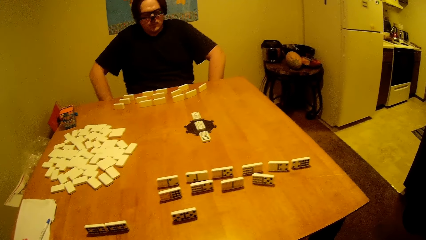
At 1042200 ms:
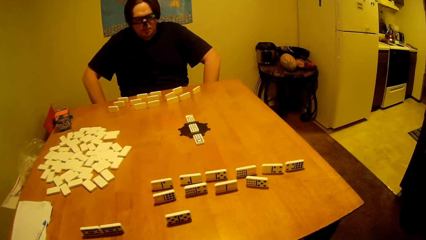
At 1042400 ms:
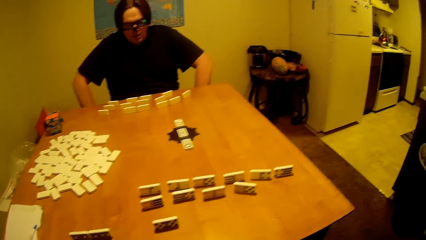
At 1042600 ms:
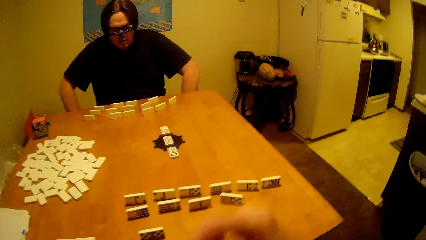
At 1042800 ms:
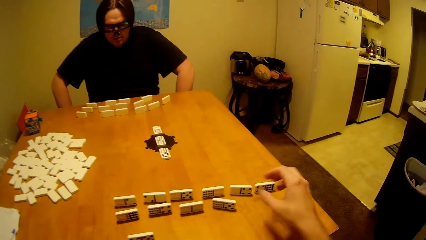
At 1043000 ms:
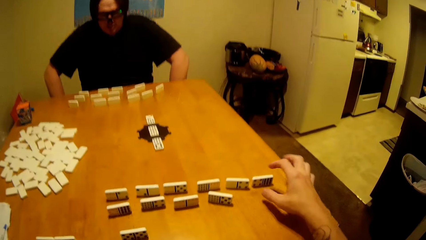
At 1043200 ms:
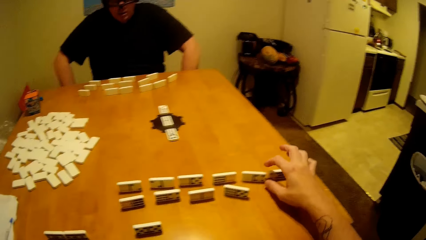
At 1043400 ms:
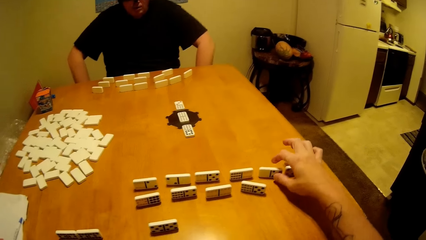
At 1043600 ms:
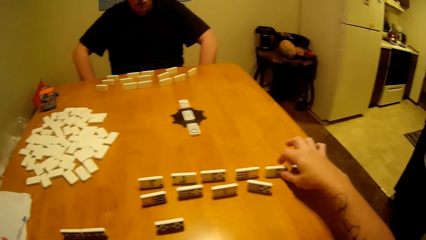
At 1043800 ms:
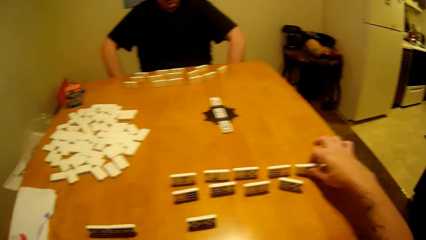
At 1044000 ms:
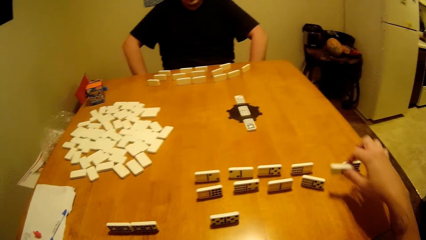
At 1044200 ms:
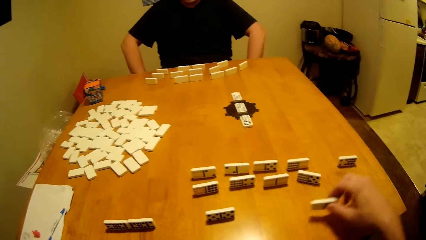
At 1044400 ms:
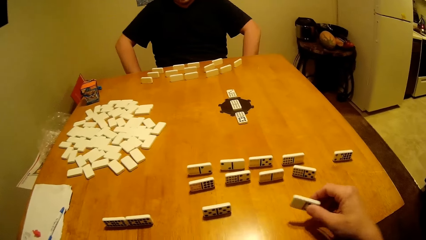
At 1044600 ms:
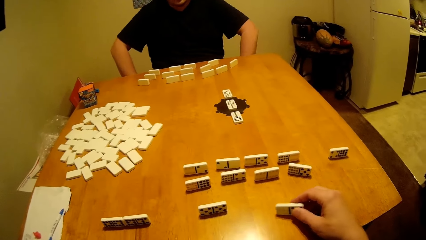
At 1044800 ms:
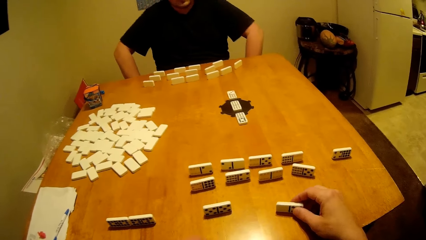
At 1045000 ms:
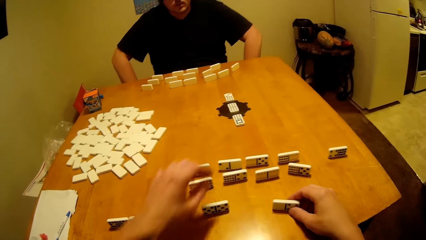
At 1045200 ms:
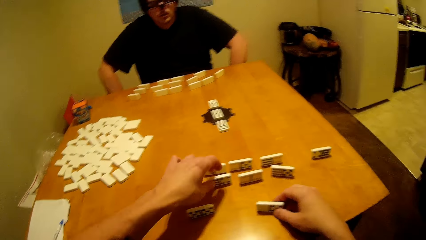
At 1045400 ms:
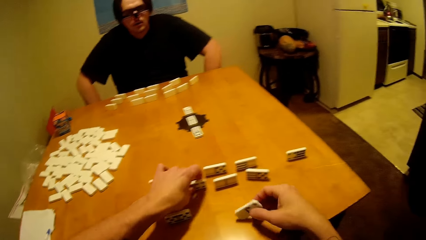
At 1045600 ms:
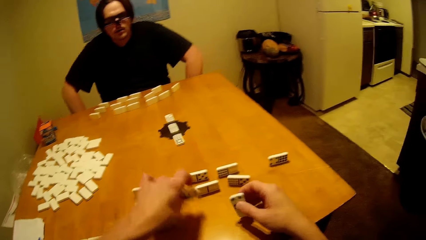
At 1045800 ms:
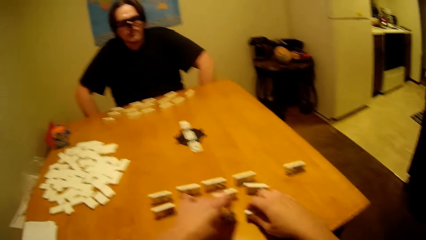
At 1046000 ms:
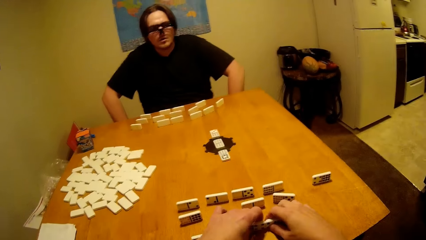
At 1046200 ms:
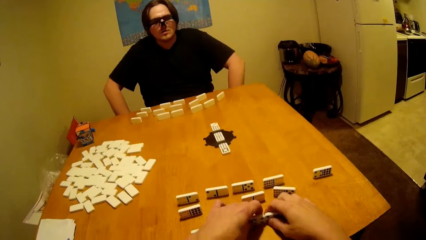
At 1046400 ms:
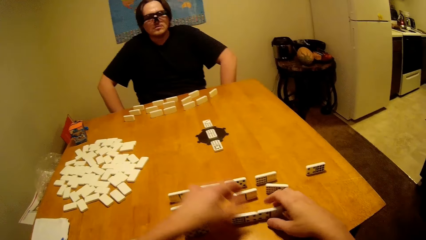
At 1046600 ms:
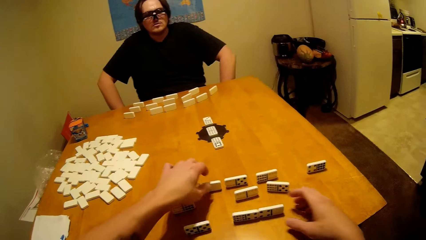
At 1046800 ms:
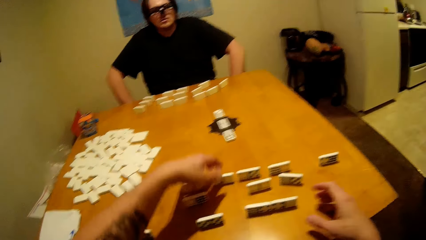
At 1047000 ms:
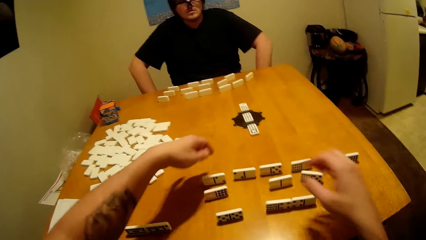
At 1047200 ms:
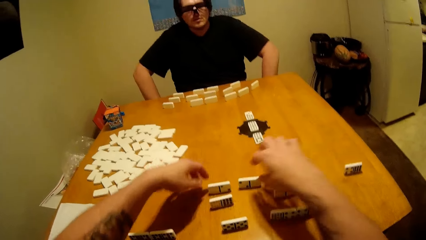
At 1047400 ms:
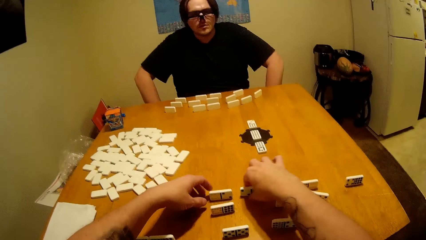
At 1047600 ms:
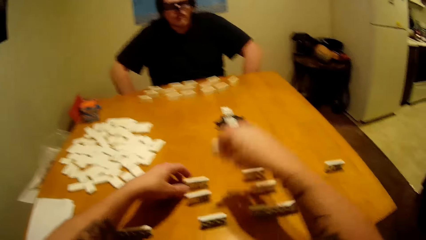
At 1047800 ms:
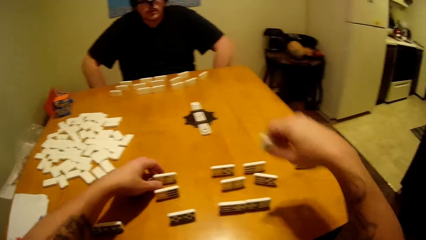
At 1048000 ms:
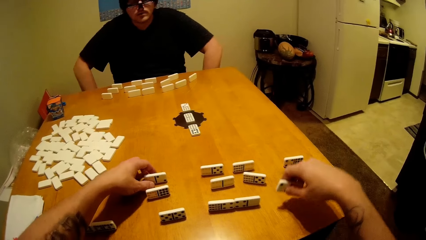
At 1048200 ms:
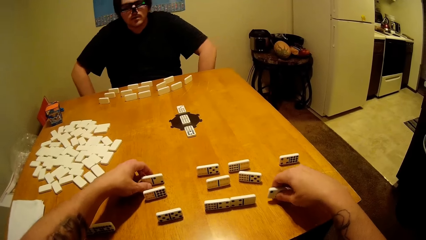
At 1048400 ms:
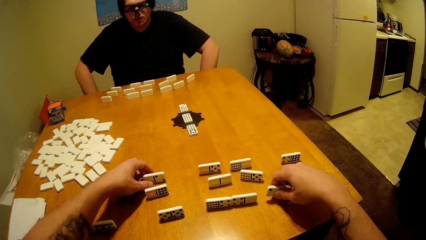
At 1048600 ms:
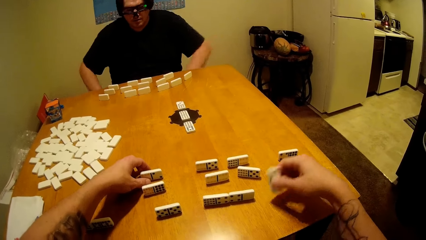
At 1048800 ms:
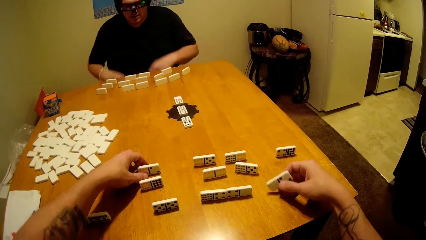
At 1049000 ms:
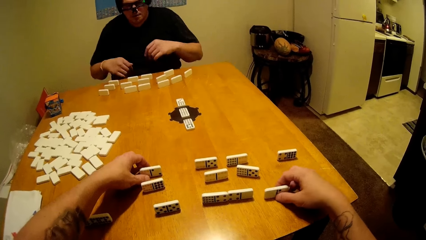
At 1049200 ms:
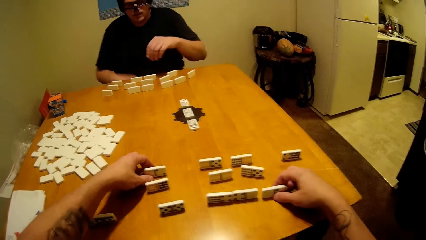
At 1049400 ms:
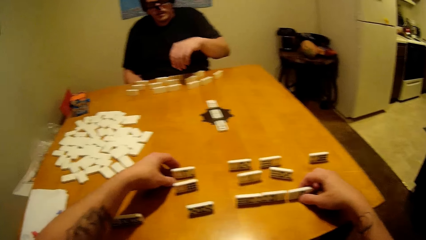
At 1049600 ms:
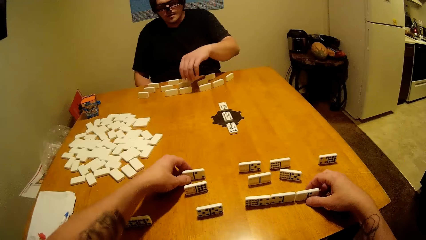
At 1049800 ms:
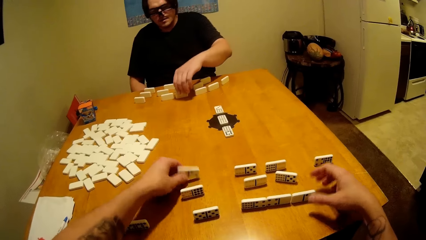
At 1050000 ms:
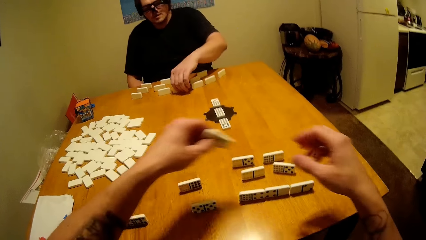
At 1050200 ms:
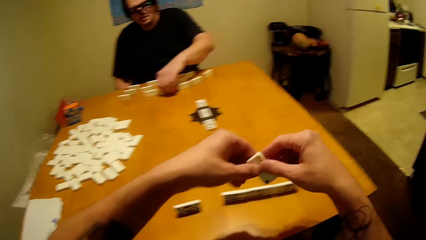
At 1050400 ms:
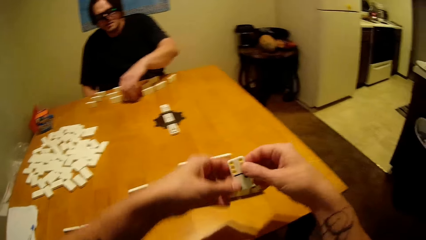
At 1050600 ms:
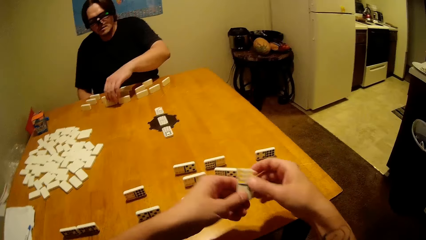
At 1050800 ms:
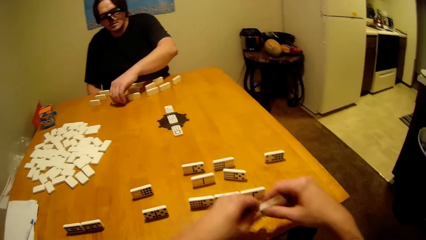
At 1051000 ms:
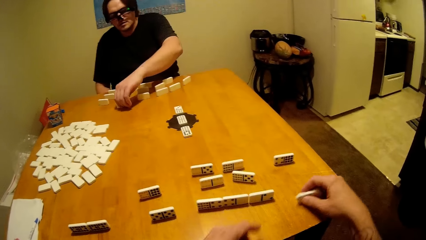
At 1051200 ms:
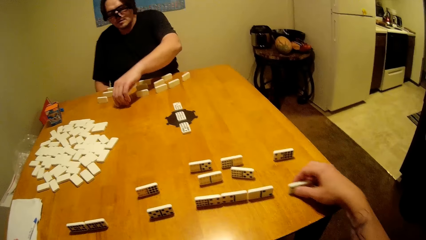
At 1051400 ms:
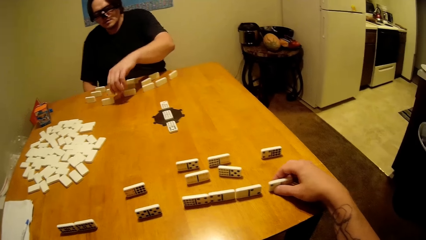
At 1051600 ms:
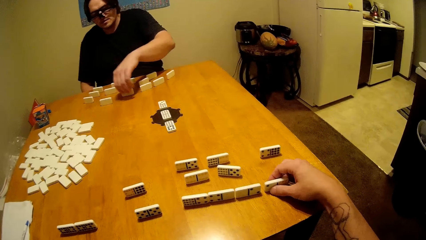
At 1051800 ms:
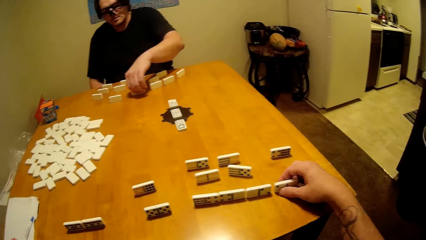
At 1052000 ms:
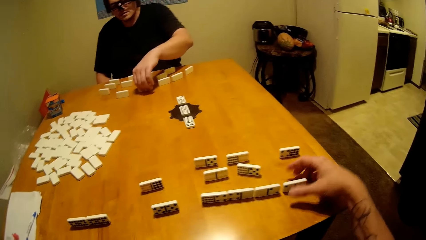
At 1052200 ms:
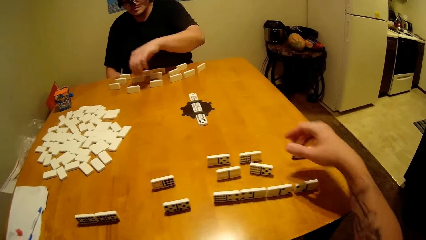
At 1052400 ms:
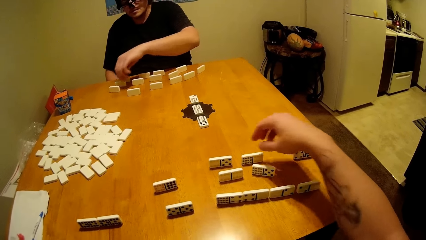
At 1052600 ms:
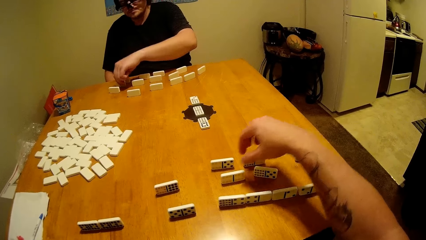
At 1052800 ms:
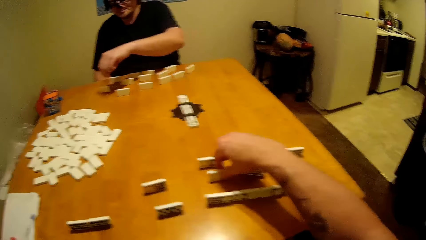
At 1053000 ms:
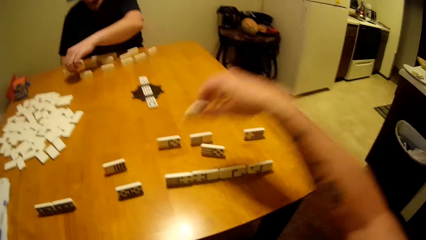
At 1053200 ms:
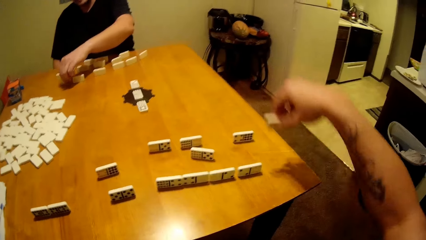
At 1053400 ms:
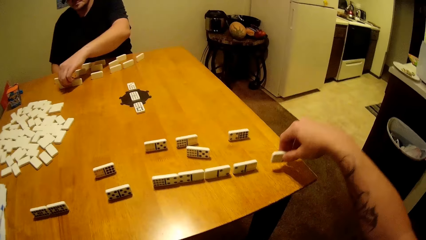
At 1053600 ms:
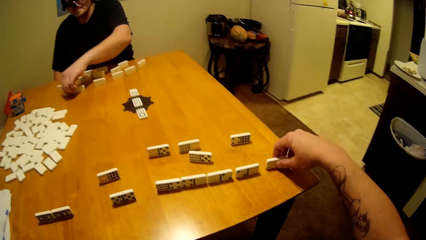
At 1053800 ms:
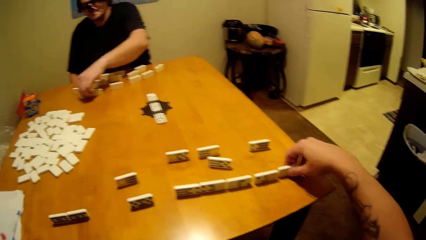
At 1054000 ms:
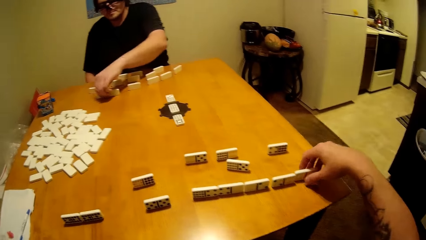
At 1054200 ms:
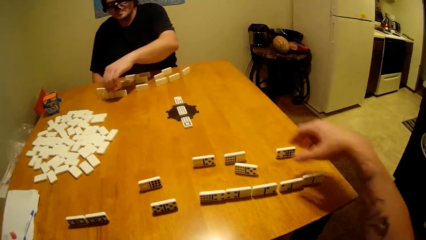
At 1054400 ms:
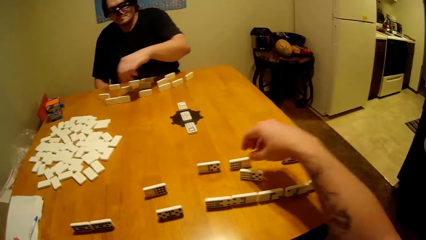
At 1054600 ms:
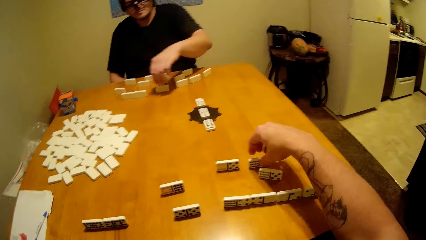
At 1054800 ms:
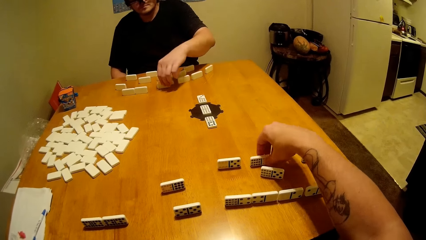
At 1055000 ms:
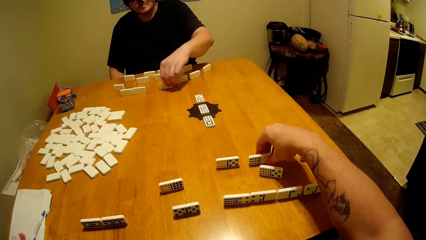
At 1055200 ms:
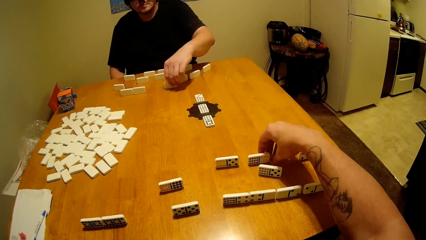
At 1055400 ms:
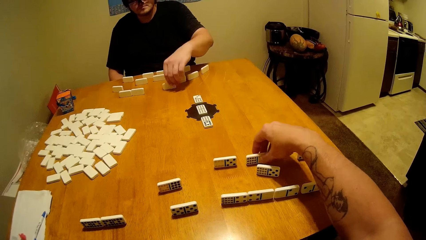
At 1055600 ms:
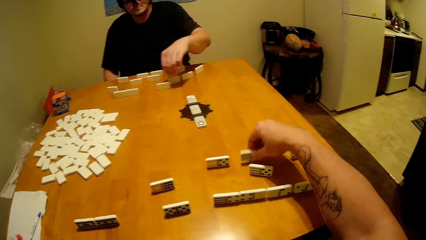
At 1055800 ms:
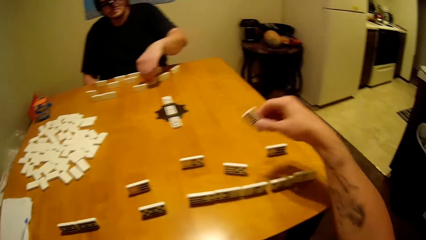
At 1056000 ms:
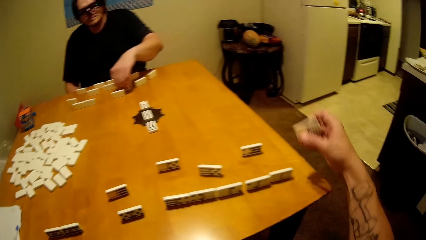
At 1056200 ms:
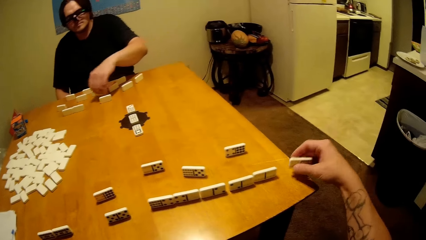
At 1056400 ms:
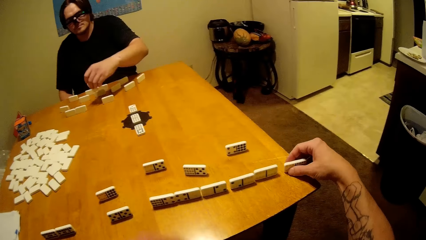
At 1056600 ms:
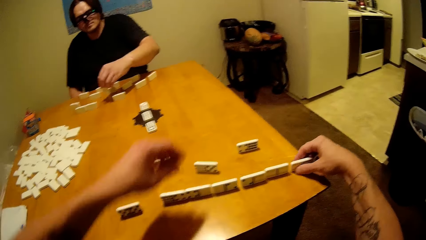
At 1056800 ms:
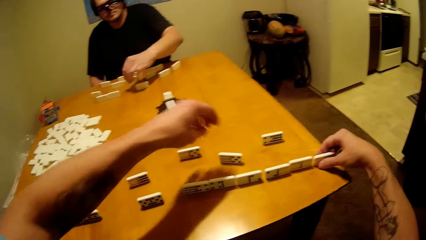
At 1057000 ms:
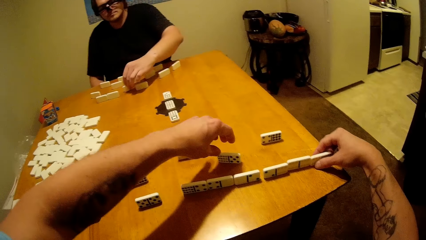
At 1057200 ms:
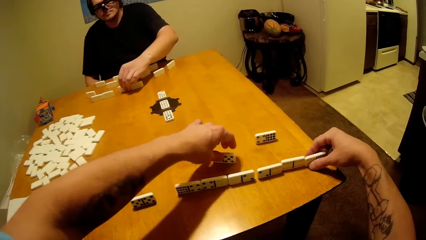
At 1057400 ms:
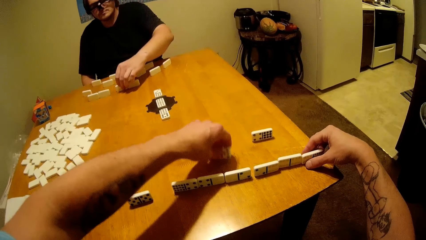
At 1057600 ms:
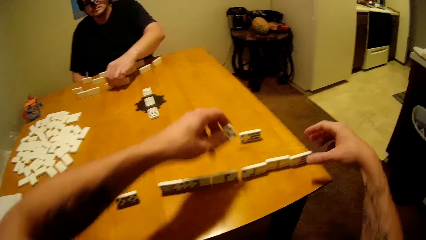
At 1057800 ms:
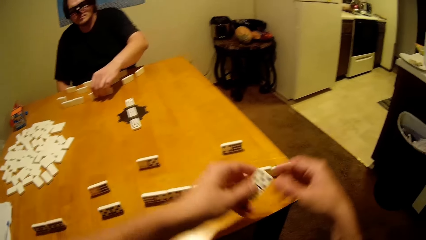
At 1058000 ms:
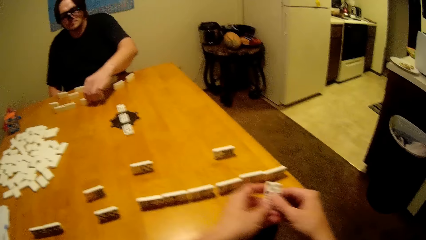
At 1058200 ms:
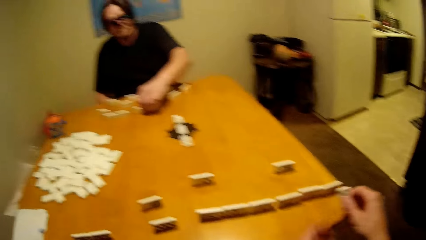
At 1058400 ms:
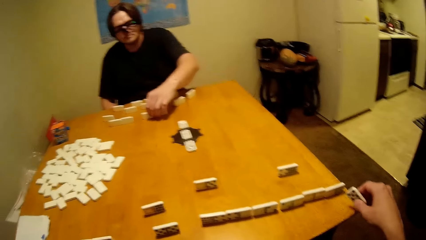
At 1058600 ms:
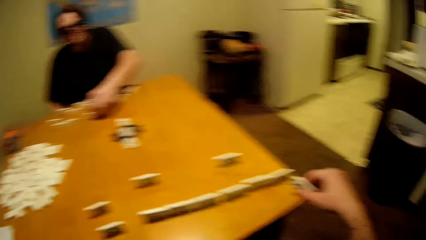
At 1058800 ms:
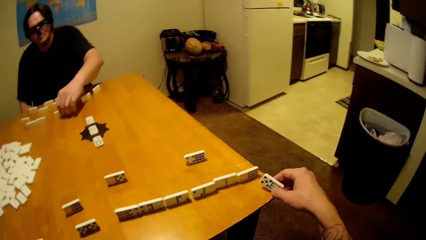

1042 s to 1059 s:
The camera wearer plays the dice. They put the dominoes piece down. They take the dominoes piece. They put the dominoes piece down. They take the dominoes piece. They put the dominoes piece down. They take the dominoes piece. They put the dominoes piece down. They take the dominoes piece.
